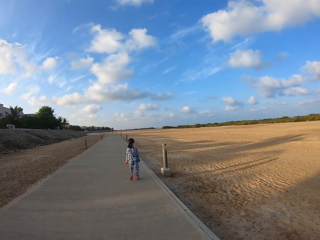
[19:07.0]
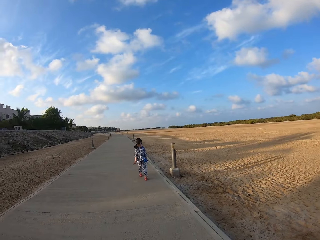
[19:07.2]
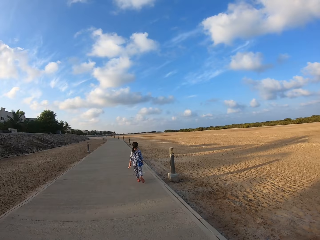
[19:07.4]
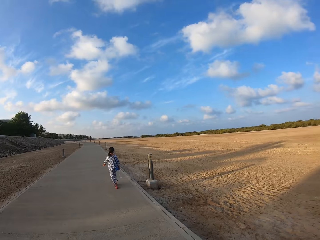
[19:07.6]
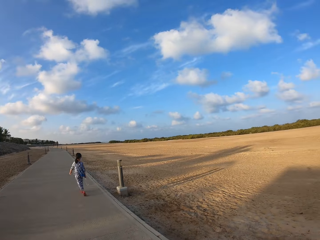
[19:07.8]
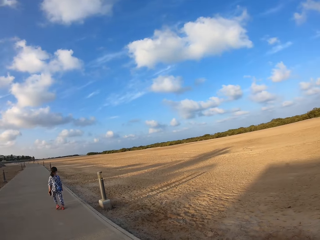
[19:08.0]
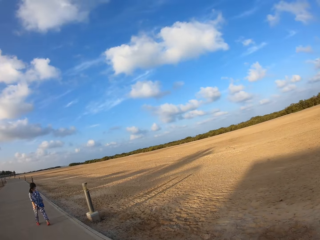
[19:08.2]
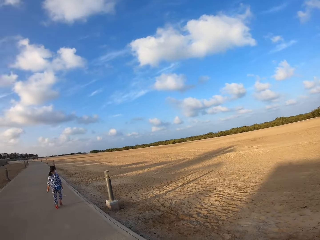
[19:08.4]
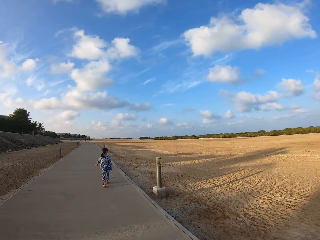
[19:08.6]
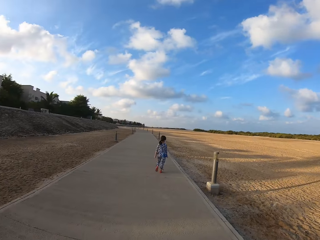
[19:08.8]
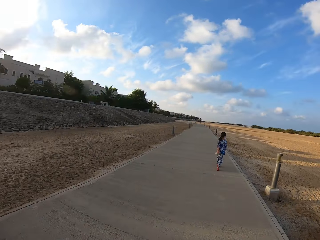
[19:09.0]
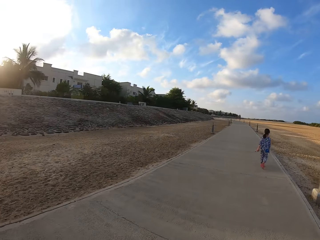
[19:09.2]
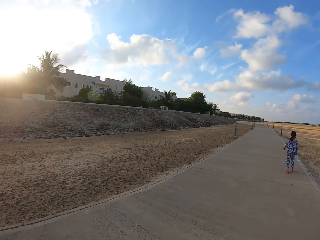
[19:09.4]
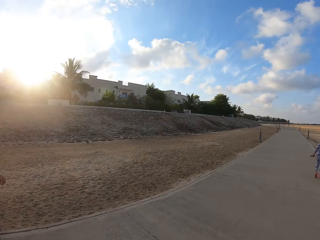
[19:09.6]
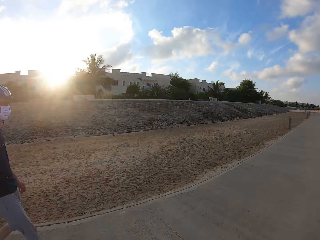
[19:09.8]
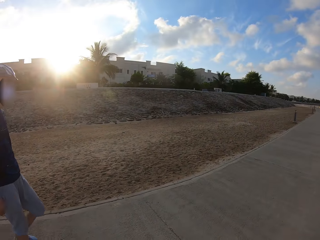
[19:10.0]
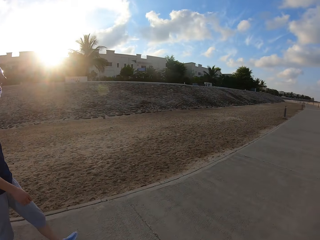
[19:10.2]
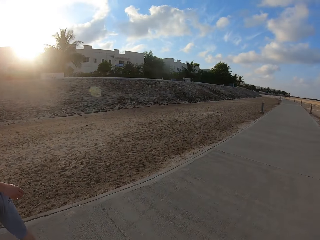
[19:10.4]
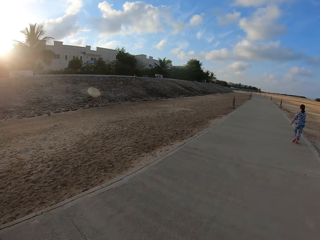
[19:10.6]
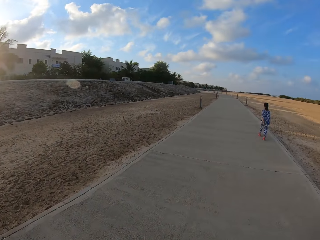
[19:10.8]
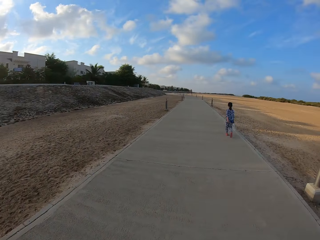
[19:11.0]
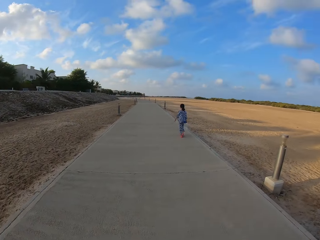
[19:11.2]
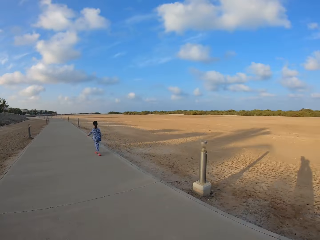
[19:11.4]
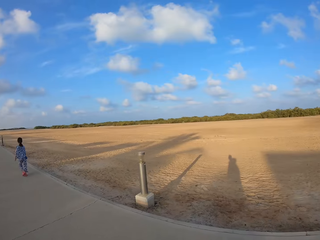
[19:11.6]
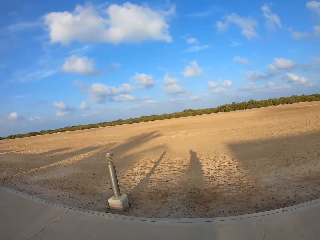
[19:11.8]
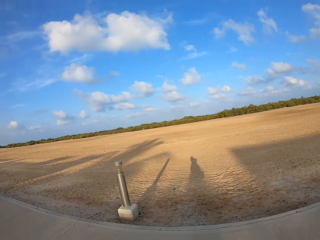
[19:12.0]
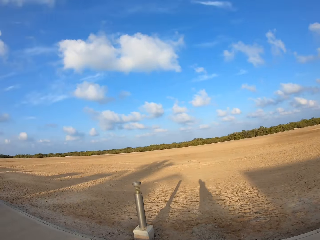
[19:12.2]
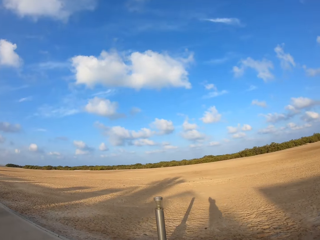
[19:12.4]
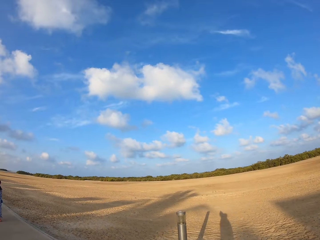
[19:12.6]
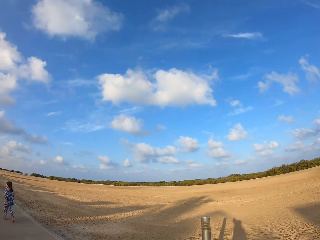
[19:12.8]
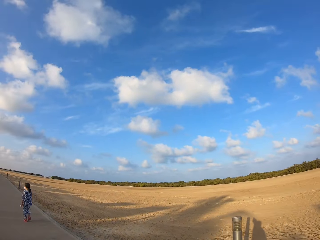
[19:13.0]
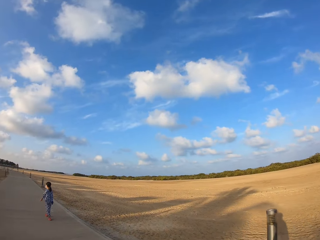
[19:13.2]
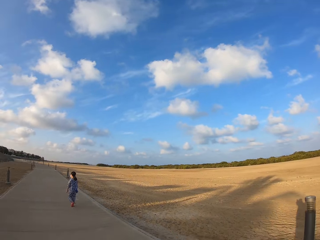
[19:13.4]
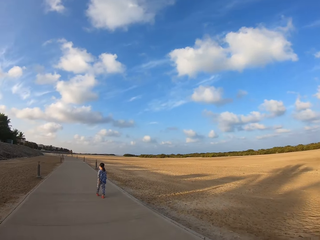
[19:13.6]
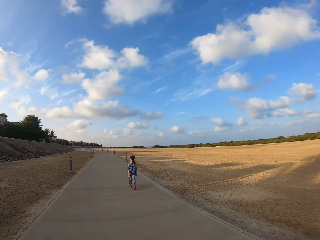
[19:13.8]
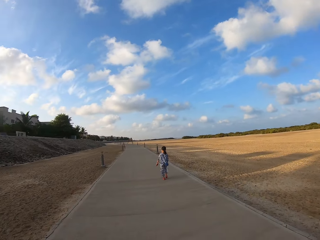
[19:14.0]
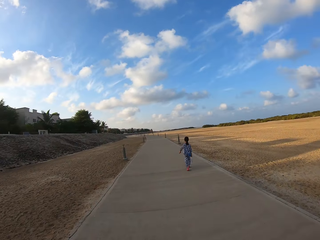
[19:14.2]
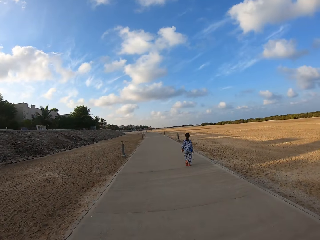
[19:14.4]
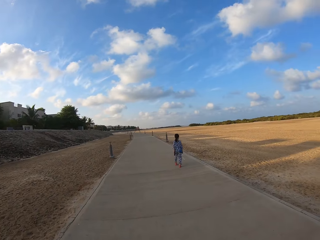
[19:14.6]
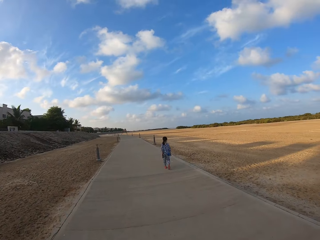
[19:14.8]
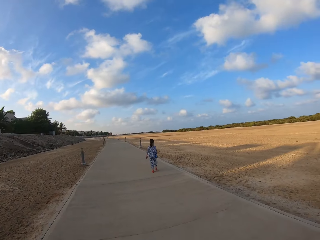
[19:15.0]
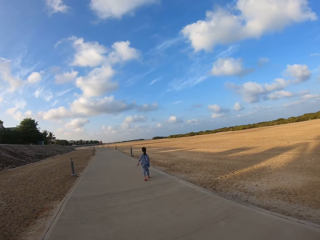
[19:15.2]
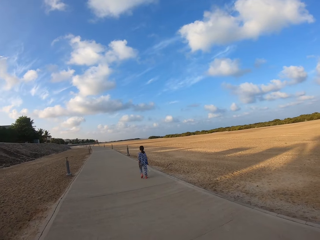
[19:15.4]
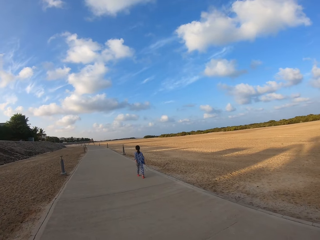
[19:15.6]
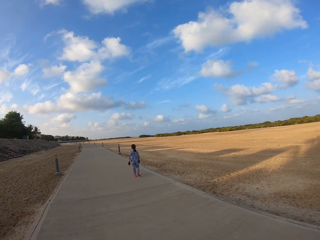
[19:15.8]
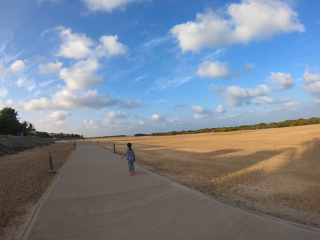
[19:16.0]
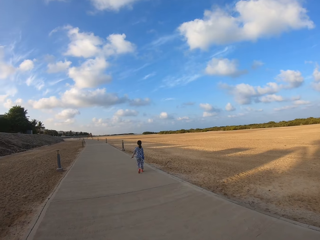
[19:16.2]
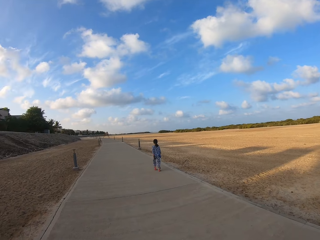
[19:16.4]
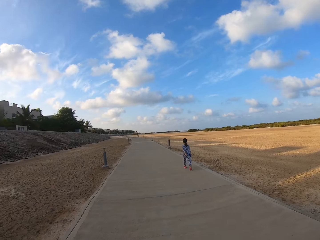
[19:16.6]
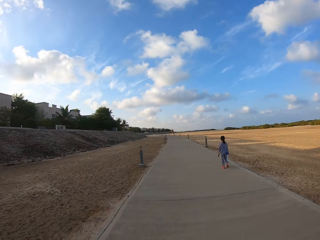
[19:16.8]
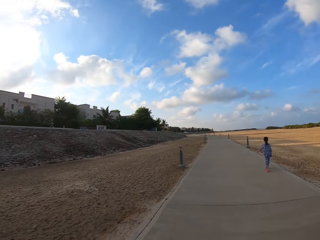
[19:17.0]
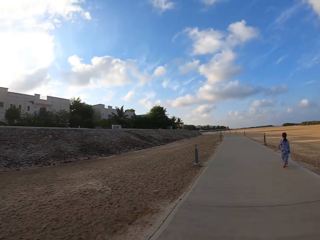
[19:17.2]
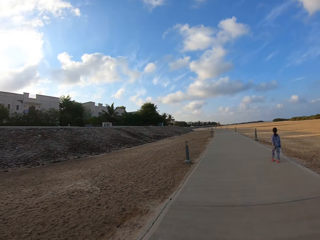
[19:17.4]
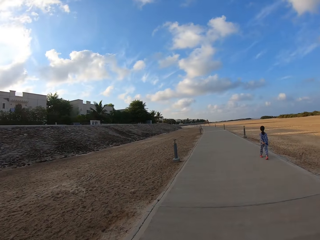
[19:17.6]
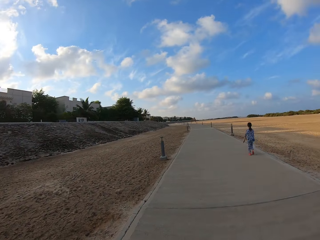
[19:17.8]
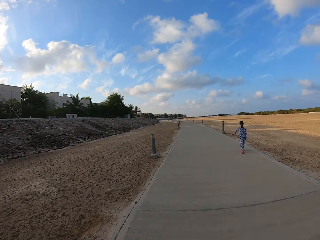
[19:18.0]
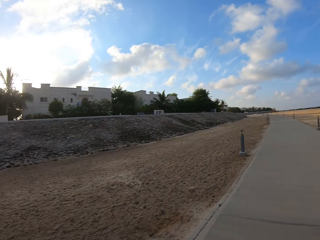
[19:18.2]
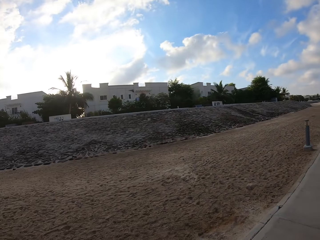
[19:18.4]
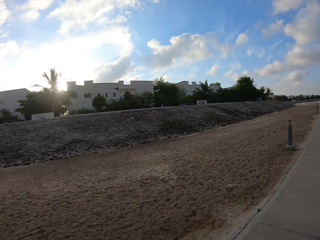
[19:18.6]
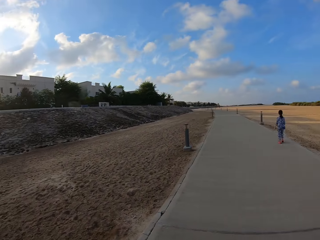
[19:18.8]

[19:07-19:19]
The camera wearer, the person and the girl walk on the sidewalk. The camera wearer looks around. The camera wearer, the person and the girl walk on the sidewalk.

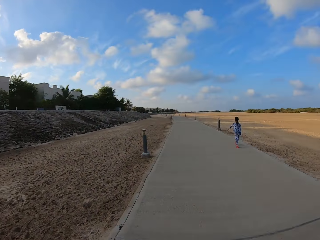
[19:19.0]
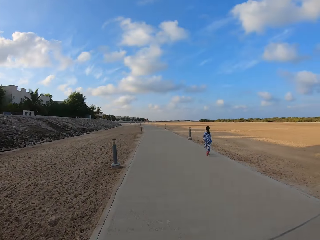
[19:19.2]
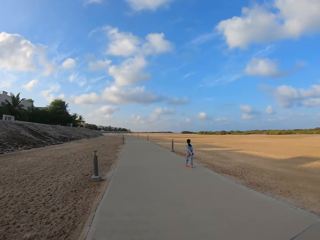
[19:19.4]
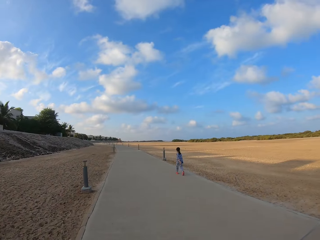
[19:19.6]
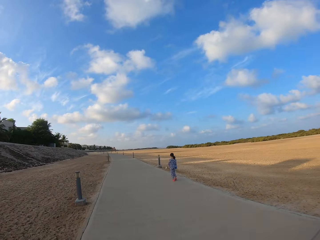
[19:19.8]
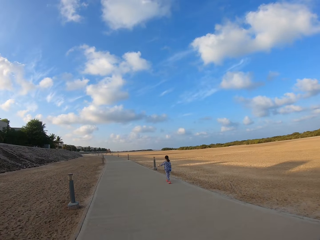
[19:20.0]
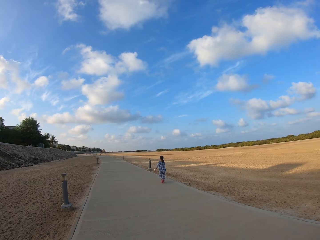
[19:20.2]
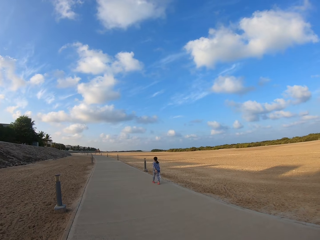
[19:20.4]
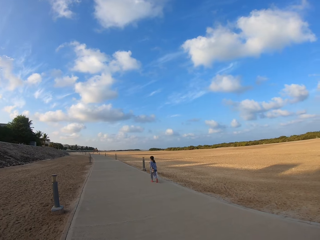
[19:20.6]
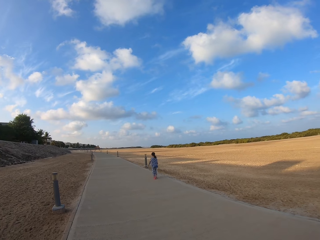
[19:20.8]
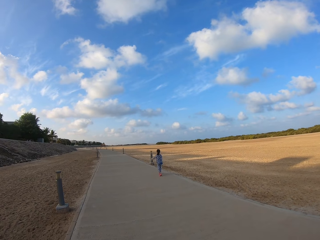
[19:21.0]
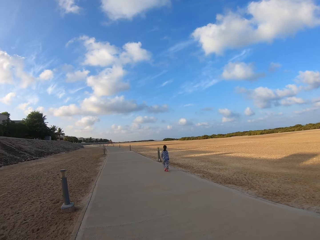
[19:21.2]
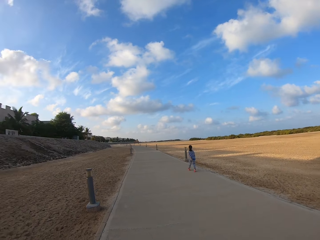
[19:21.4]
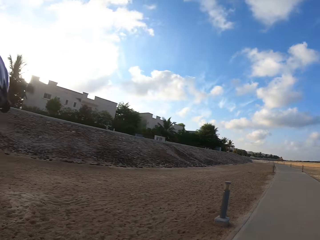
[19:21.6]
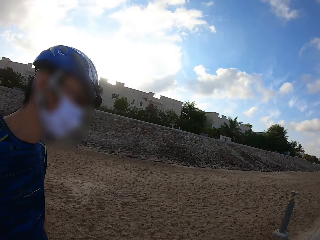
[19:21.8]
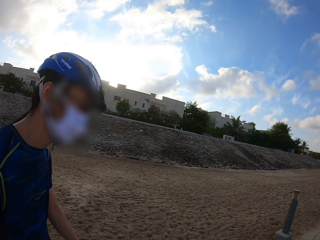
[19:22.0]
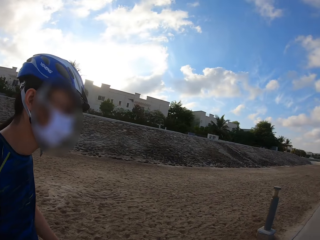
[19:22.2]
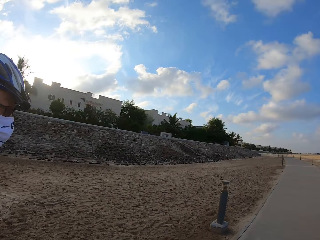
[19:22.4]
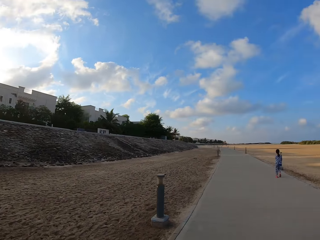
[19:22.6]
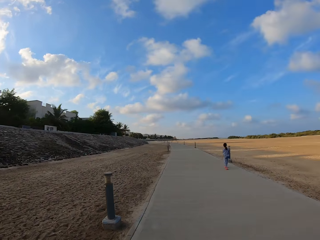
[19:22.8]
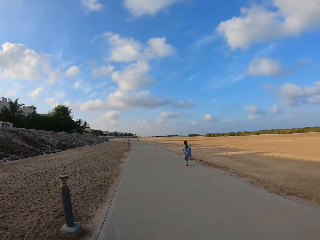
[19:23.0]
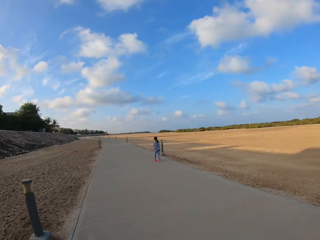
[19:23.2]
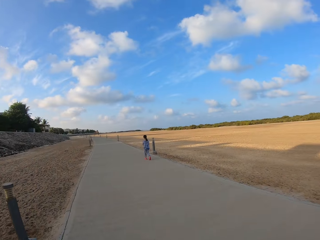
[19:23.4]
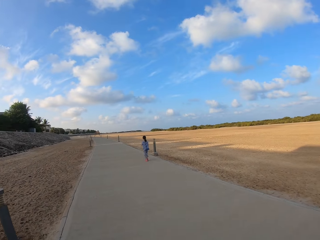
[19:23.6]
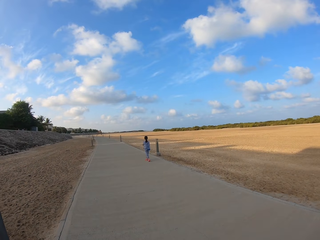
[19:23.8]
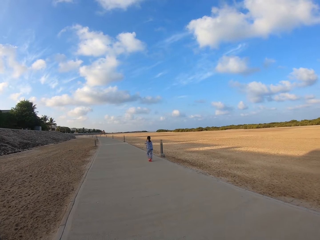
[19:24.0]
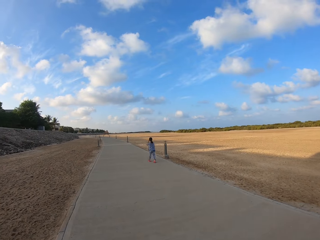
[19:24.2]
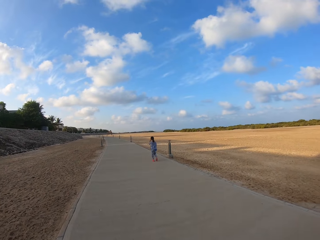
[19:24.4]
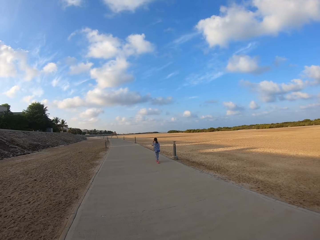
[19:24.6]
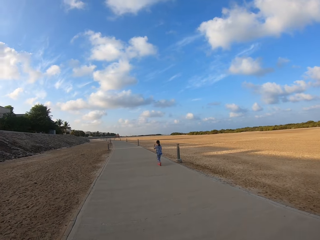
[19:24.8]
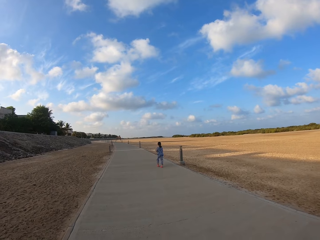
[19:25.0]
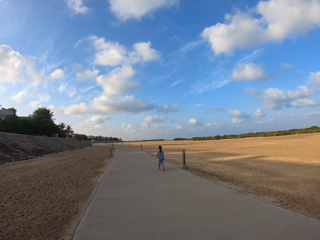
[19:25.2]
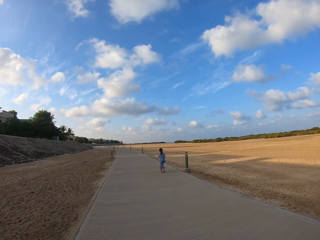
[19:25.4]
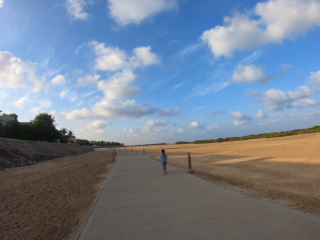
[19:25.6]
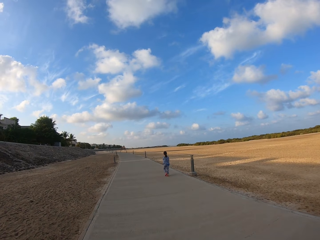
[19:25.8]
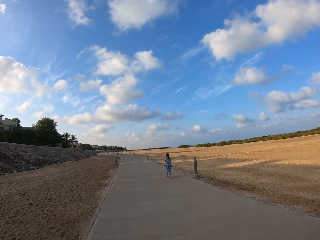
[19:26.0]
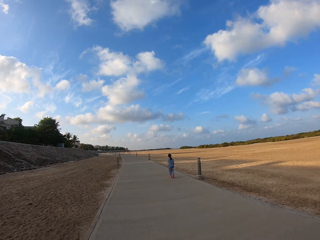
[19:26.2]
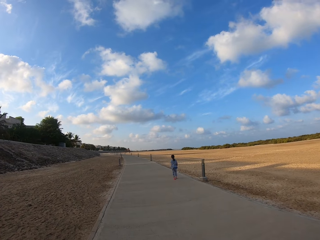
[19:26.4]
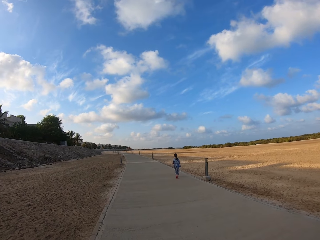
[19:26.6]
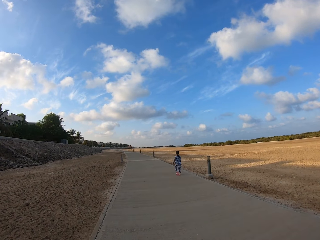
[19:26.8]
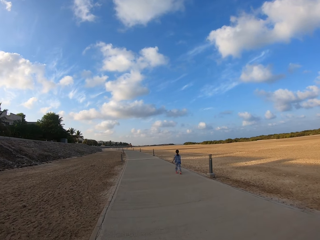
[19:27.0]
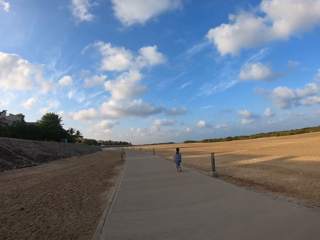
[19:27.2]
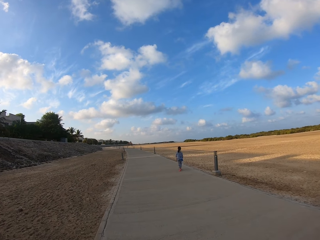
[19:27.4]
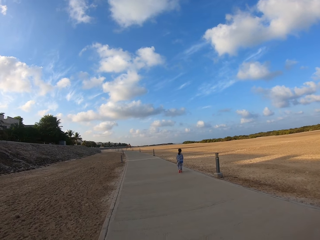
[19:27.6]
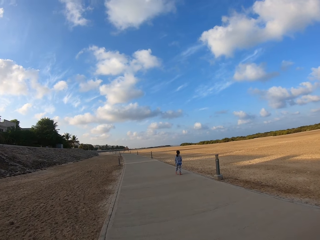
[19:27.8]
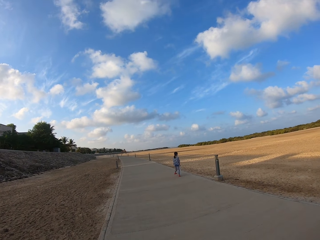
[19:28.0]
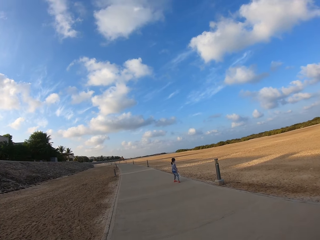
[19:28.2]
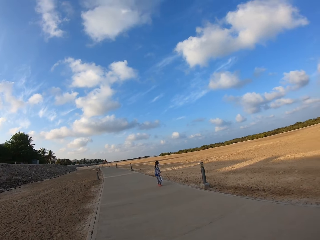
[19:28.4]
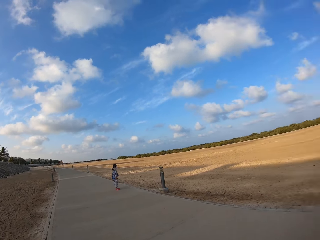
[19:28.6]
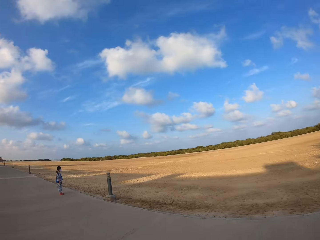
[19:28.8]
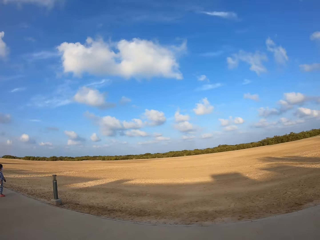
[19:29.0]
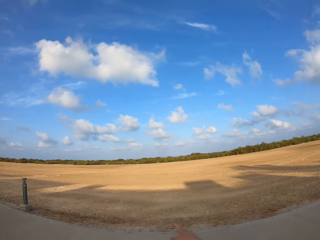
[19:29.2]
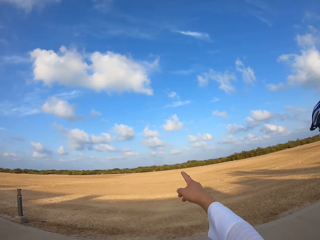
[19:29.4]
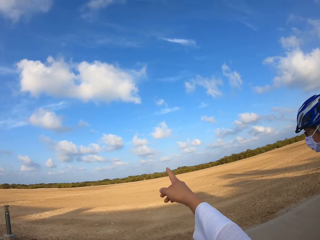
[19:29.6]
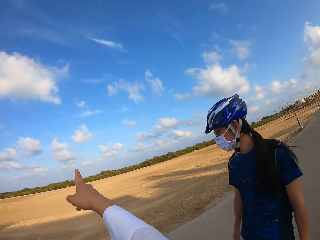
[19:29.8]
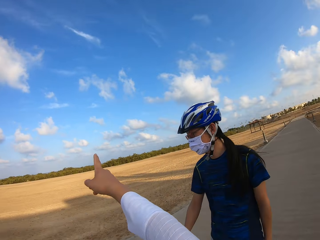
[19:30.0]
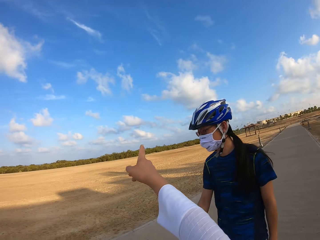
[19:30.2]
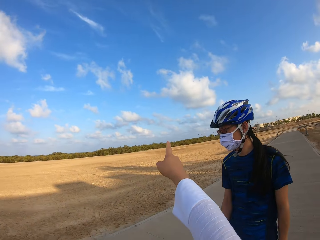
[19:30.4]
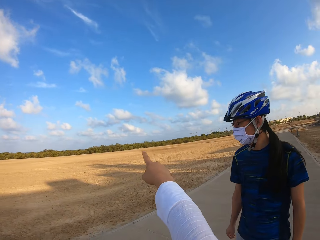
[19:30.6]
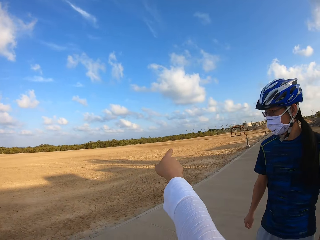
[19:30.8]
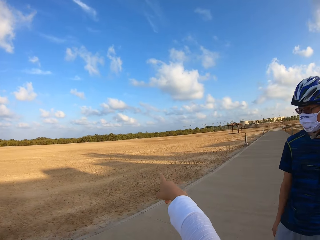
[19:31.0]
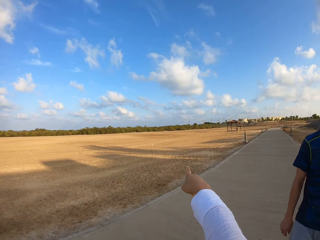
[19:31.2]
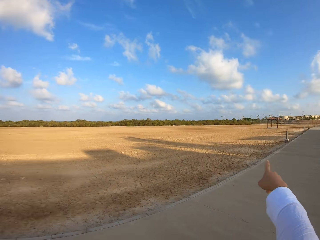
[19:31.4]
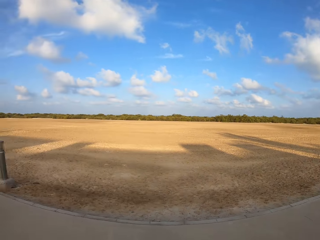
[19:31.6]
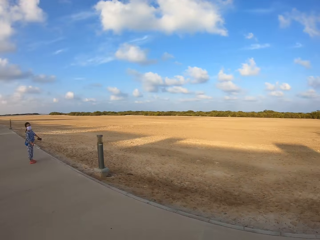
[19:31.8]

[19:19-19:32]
The girl stops on the path. Someone stops on the path. The camera wearer stops on the path, looks around and points forward.
